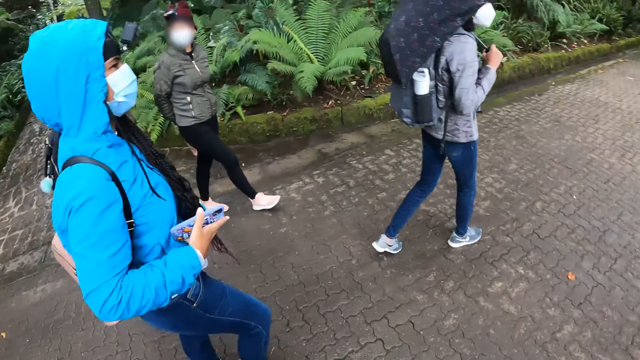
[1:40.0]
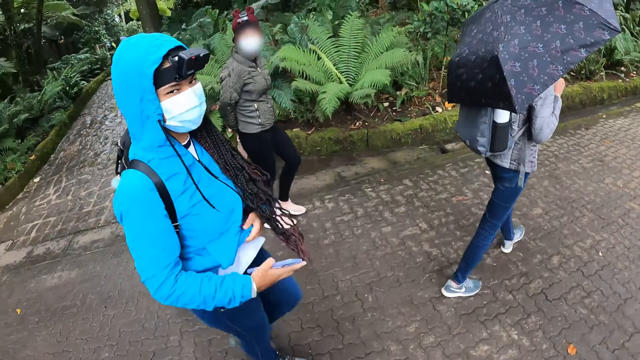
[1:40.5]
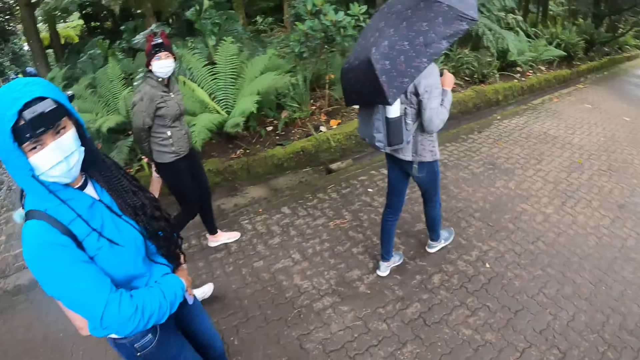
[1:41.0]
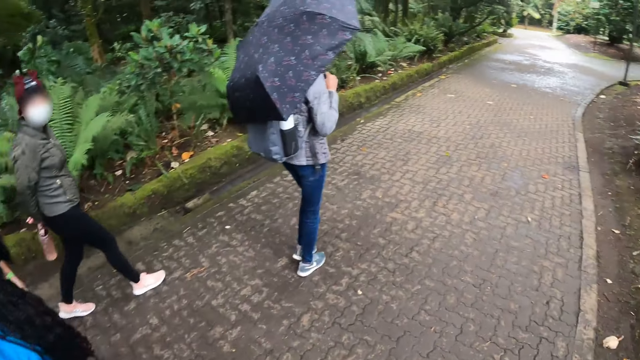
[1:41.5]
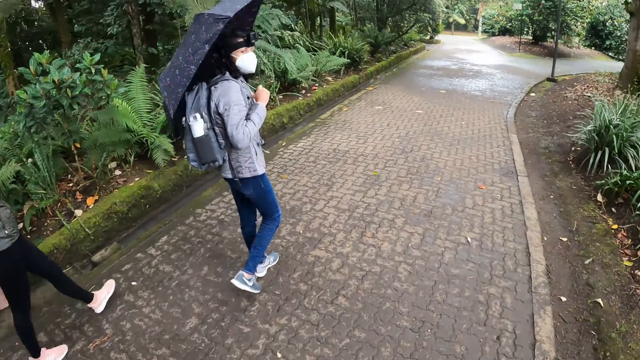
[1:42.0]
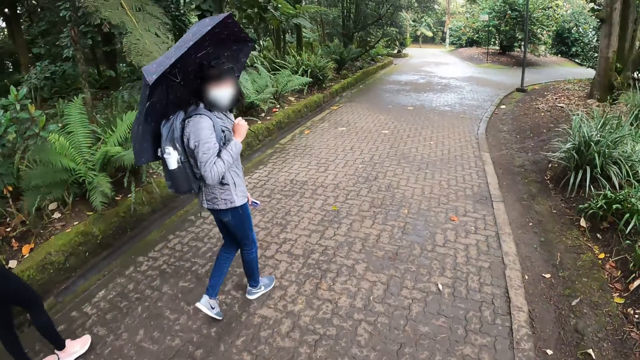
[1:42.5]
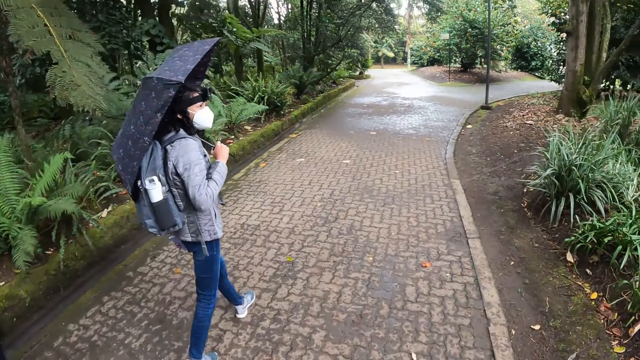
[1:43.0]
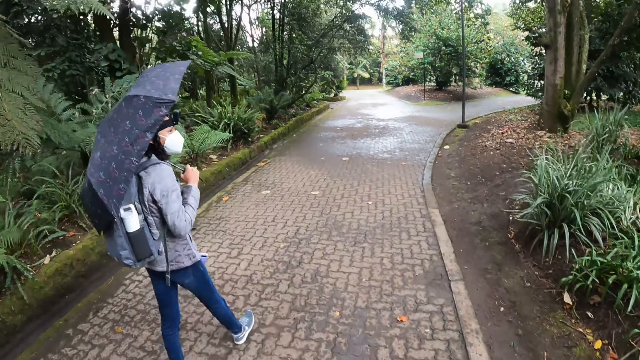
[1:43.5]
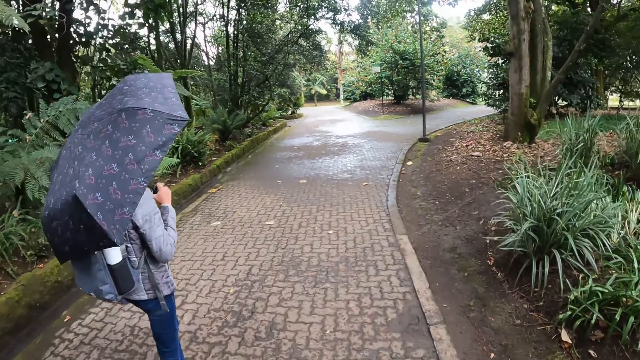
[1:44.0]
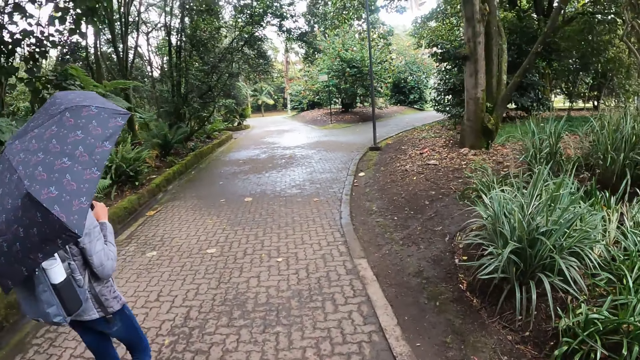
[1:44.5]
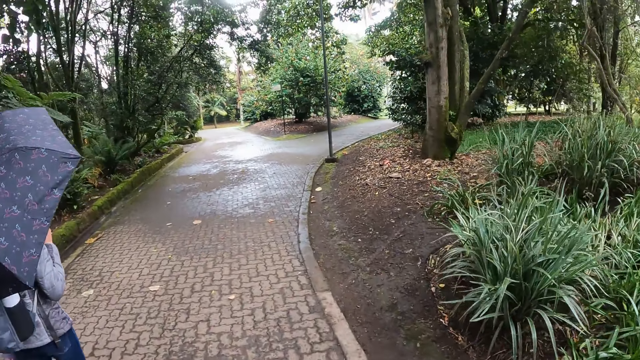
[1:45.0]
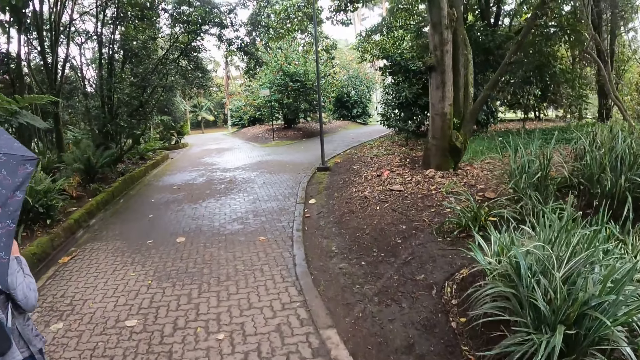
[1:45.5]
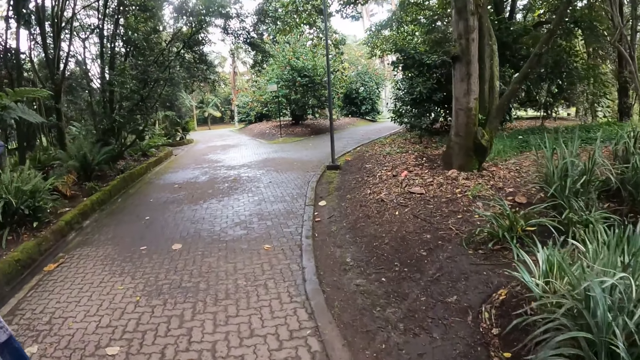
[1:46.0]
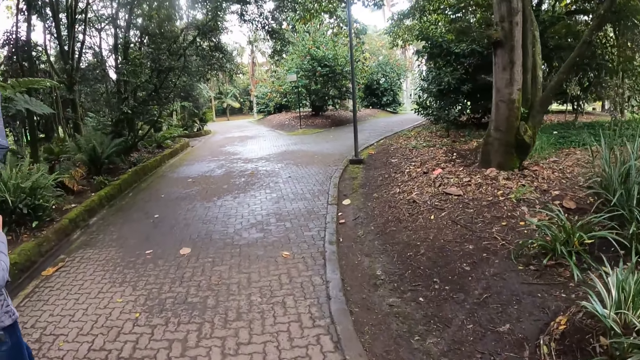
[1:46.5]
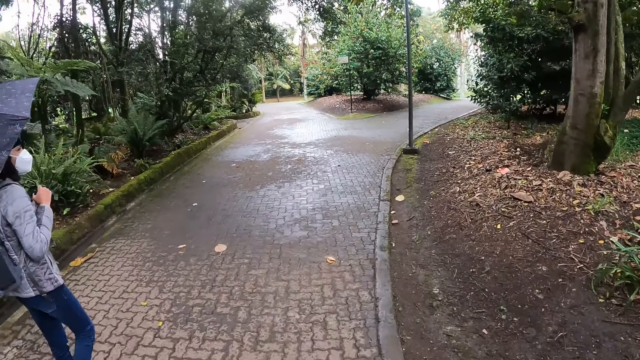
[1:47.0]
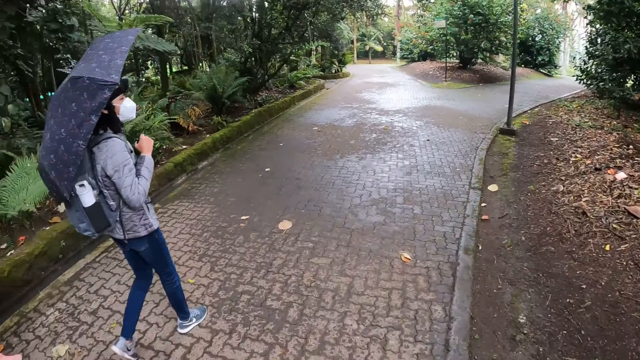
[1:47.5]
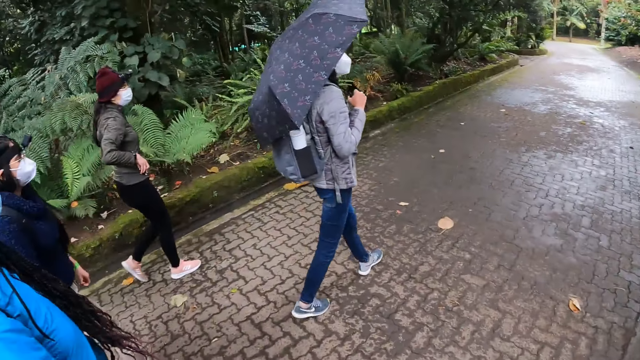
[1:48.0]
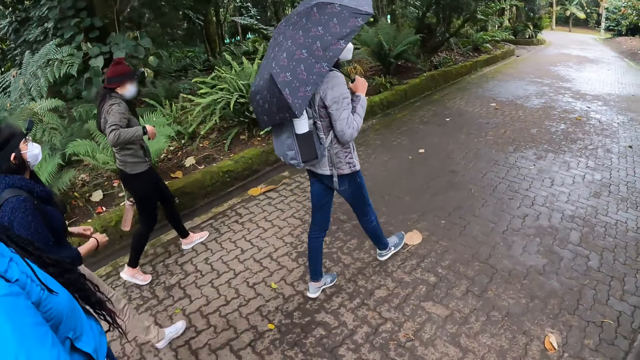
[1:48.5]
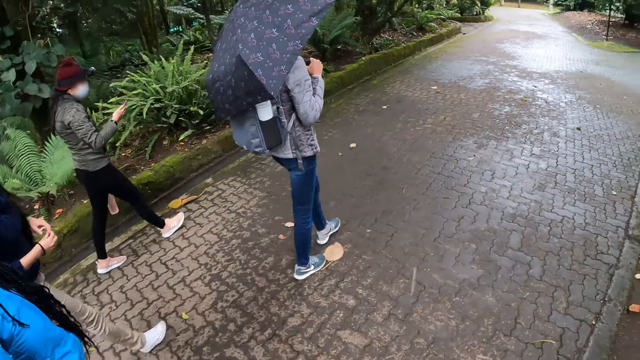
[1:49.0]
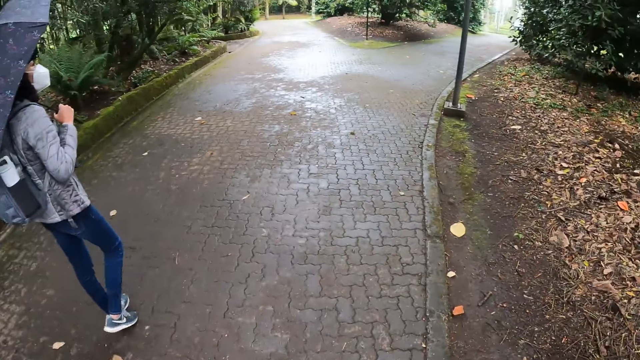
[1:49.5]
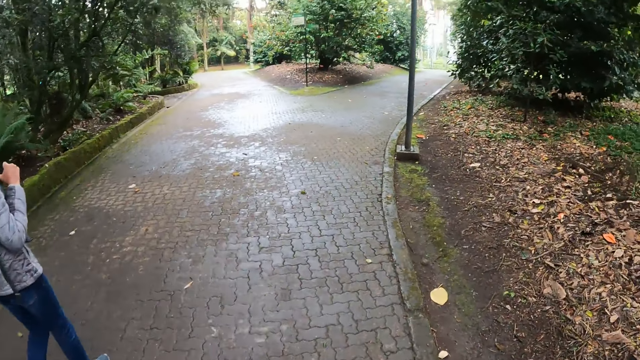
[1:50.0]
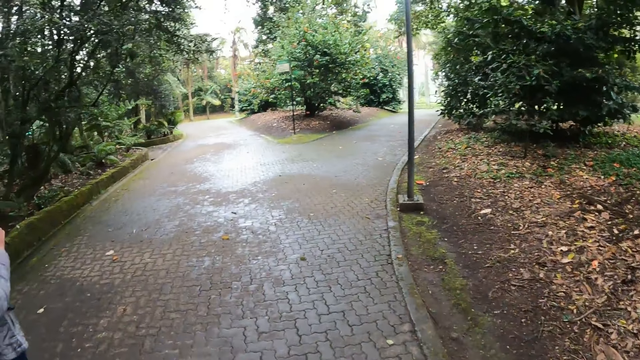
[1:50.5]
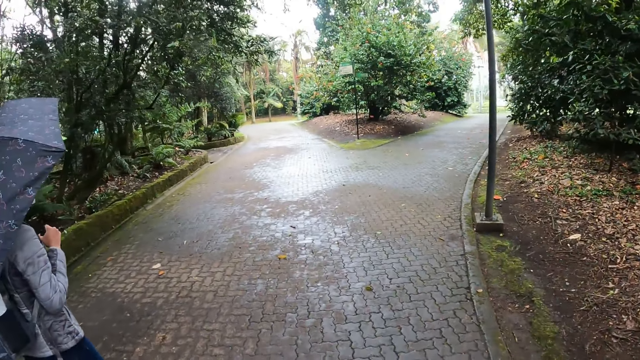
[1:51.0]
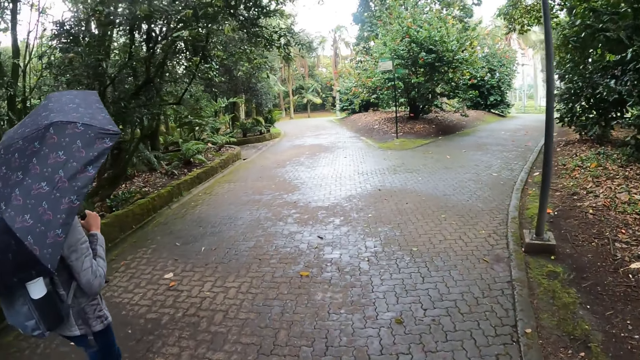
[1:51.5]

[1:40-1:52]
The girl puts the phone in her pocket with her right hand. Another girl removes a phone from her jacket pocket with her right hand.

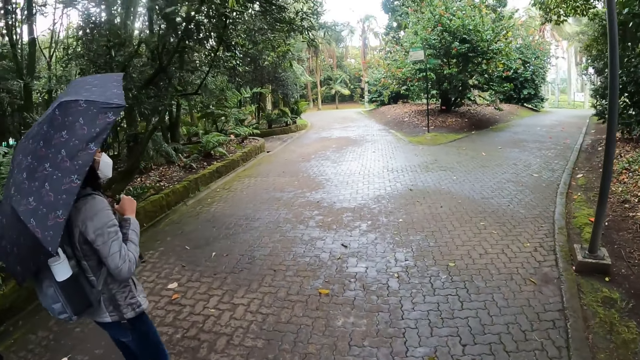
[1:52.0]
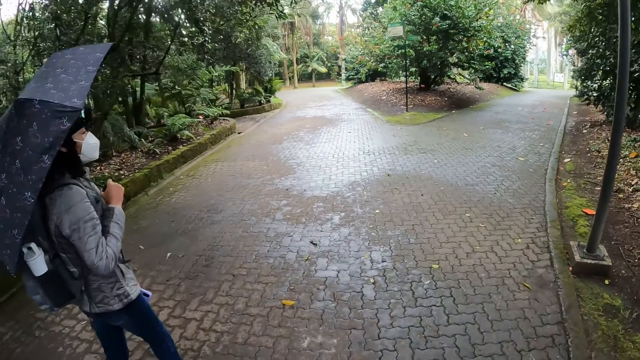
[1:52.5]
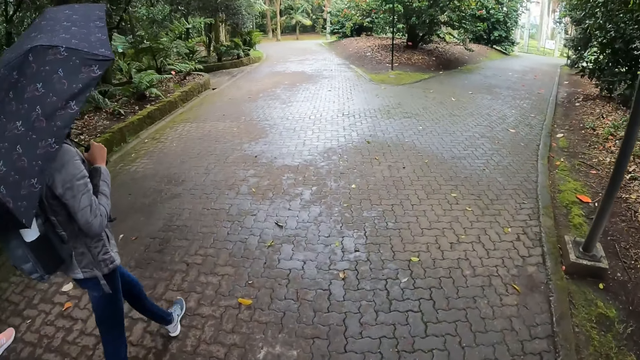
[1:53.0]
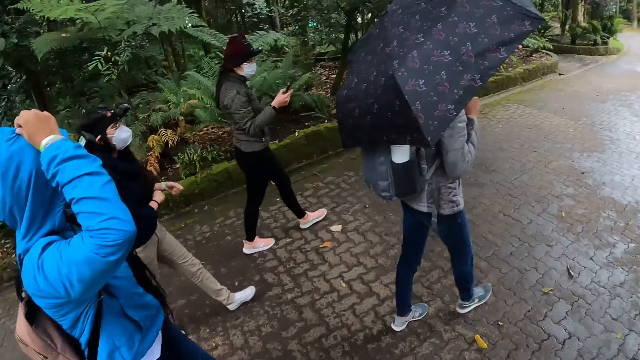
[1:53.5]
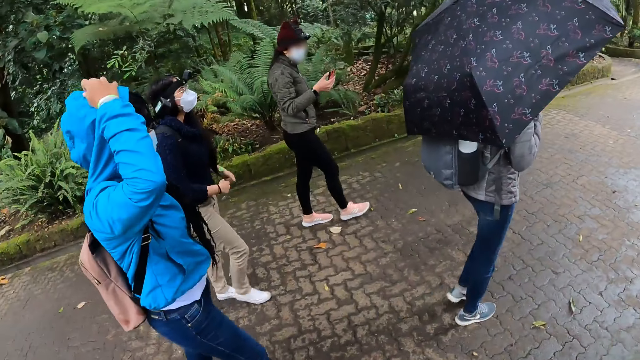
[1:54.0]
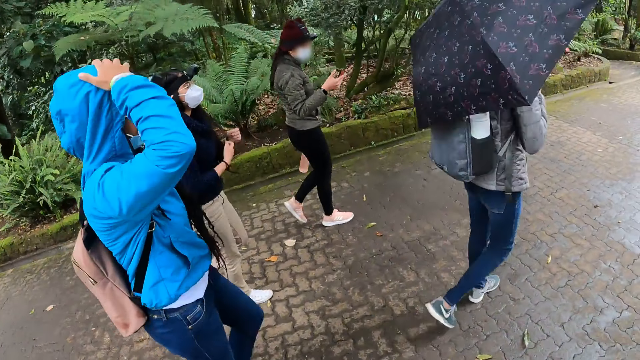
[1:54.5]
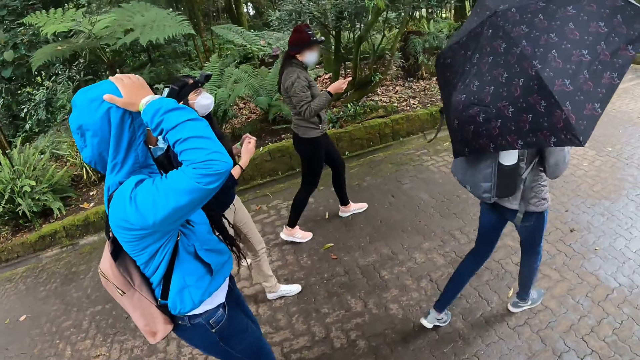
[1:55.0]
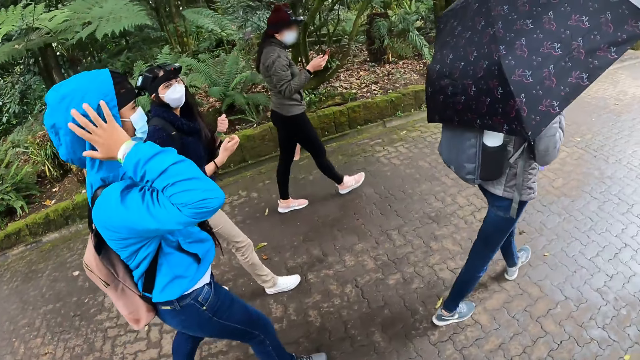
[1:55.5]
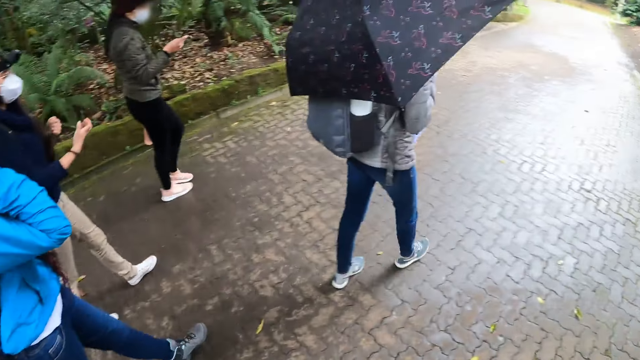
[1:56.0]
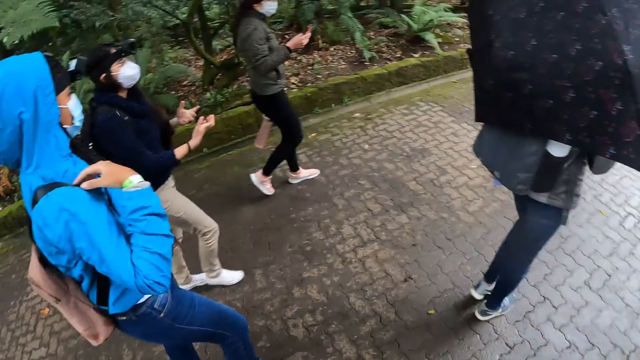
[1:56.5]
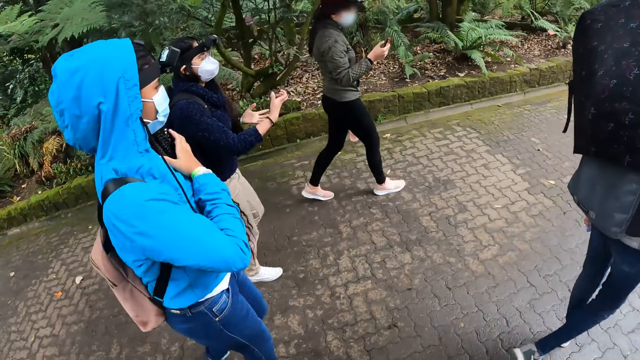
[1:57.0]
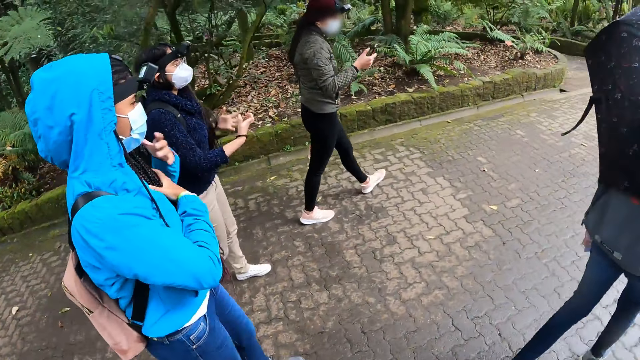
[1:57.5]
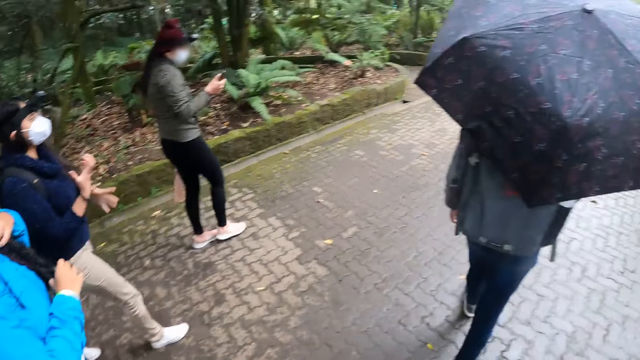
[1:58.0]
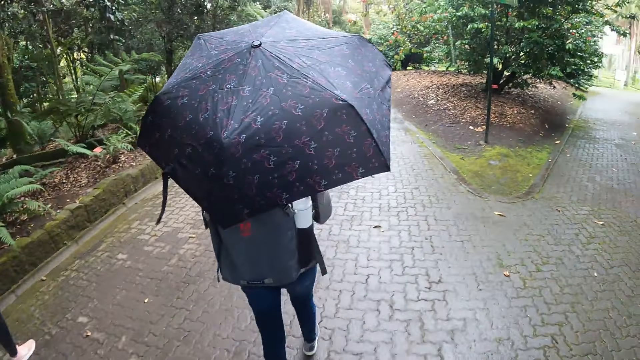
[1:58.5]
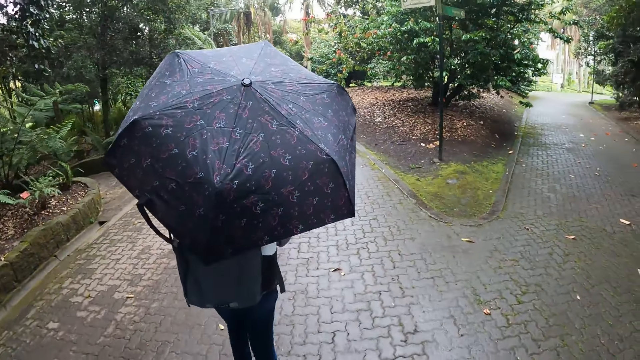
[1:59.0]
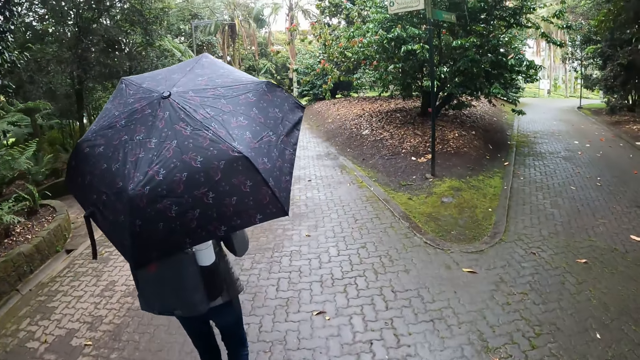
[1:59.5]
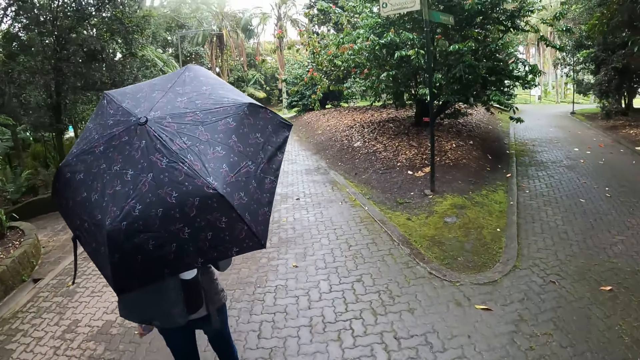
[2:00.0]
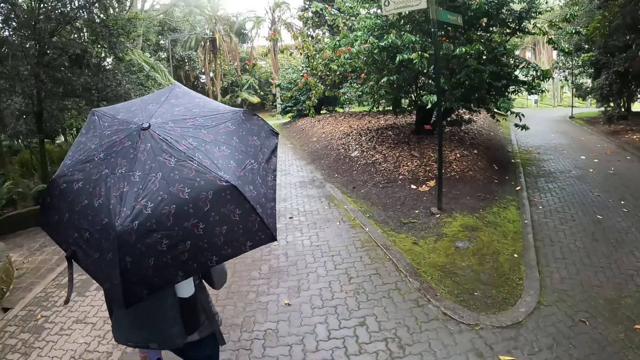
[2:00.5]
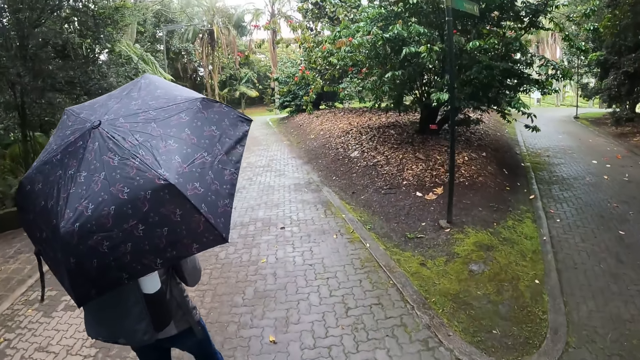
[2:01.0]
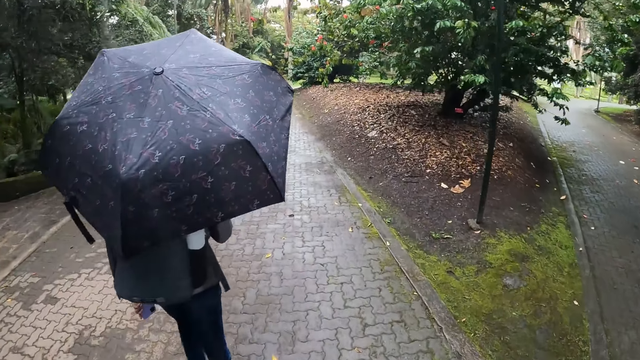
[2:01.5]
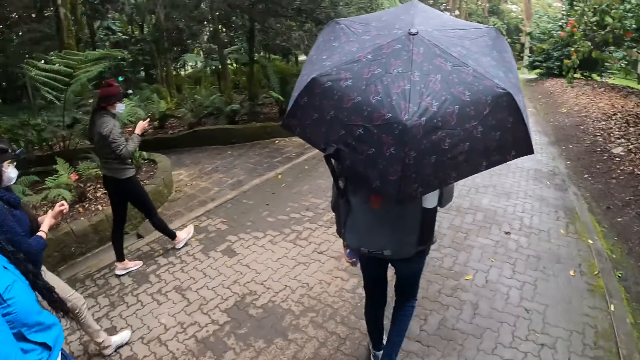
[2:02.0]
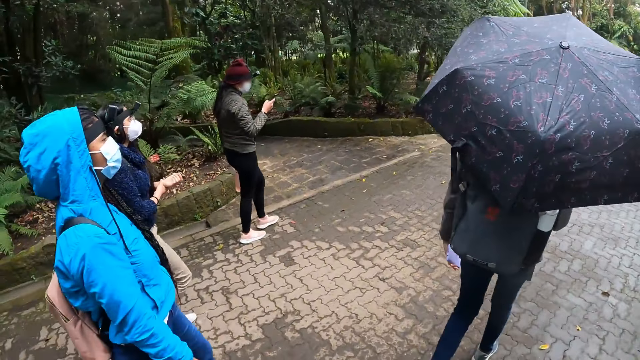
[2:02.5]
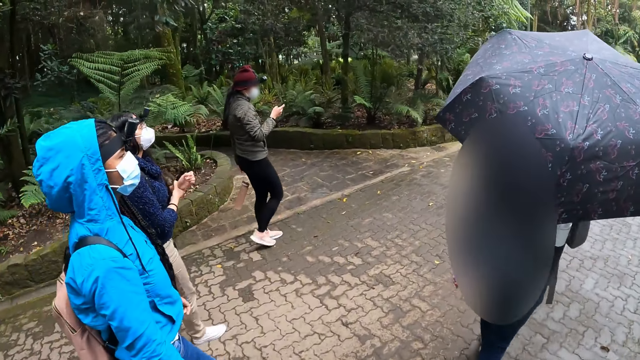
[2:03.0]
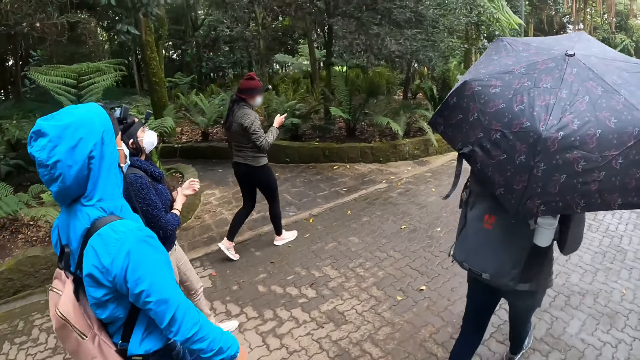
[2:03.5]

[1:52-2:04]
A girl operates the phone with her right hand. A lady touches the head. Another lady walks on the pavement. The camera wearer walks on the pavement. The first lady touches the hair. The camera wearer looks around and walks on the pavement. Another girl touches a bracelet on her left wrist with her right hand.
